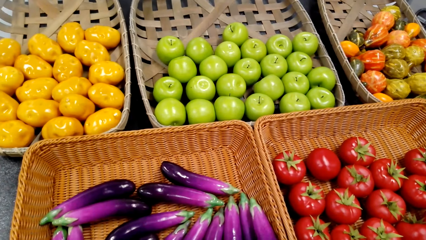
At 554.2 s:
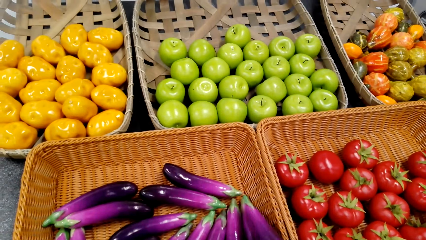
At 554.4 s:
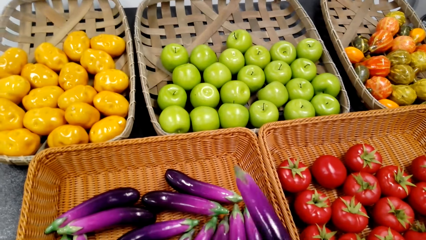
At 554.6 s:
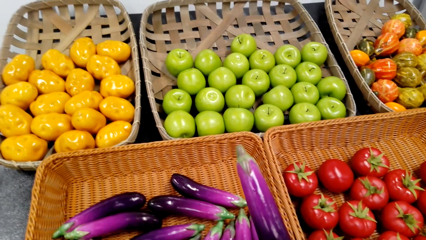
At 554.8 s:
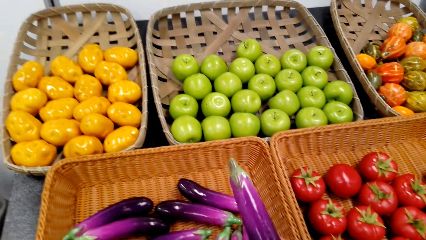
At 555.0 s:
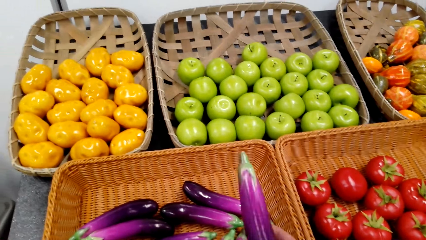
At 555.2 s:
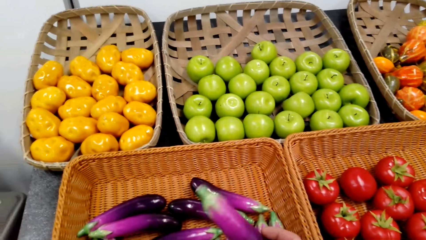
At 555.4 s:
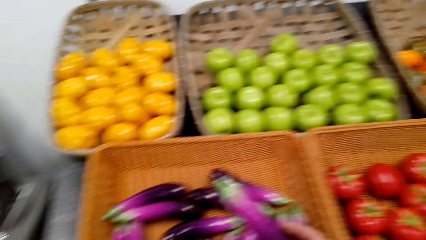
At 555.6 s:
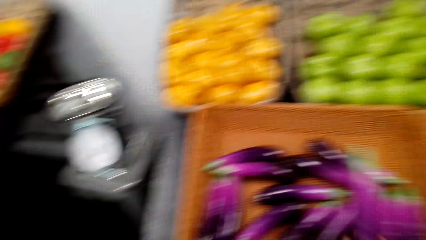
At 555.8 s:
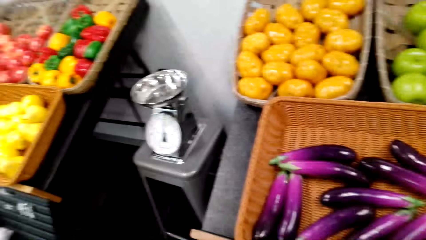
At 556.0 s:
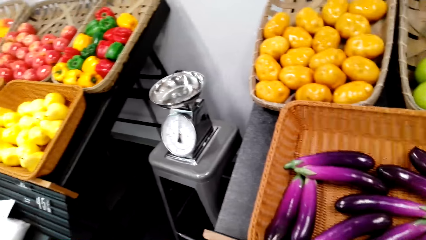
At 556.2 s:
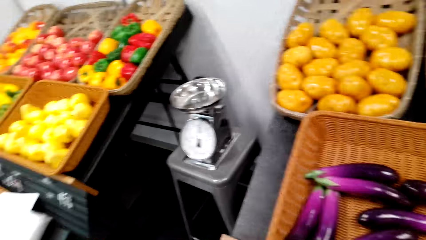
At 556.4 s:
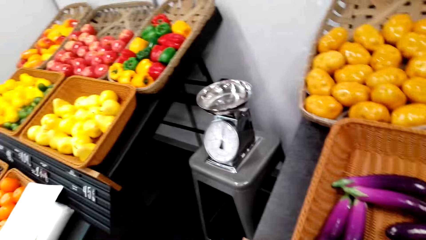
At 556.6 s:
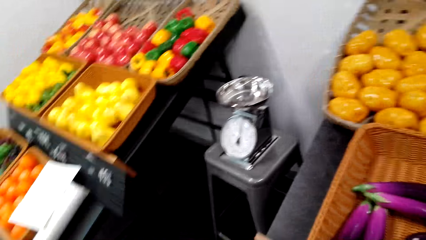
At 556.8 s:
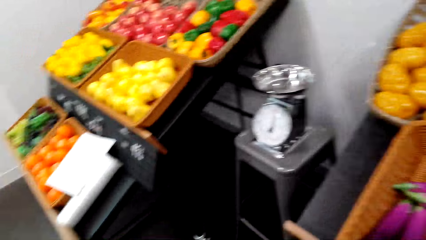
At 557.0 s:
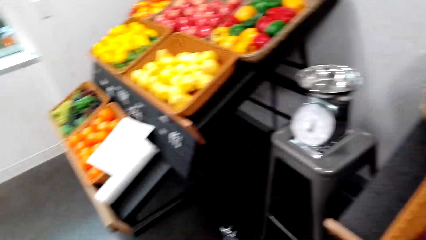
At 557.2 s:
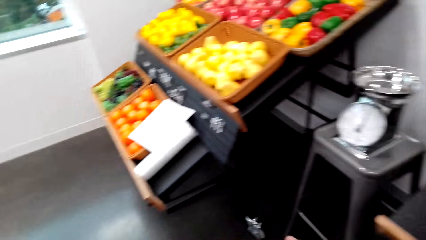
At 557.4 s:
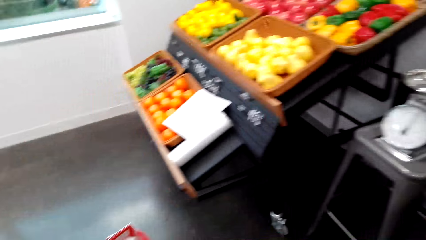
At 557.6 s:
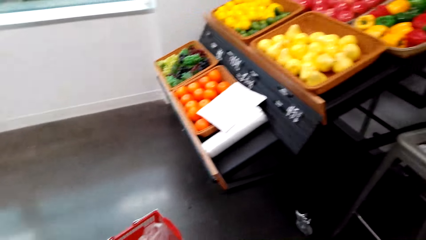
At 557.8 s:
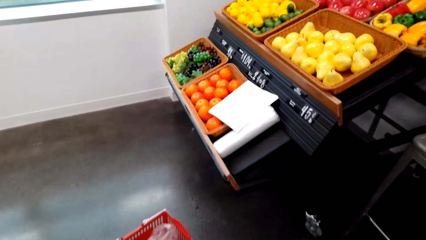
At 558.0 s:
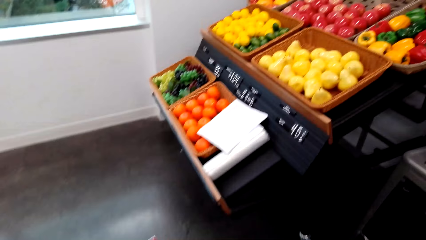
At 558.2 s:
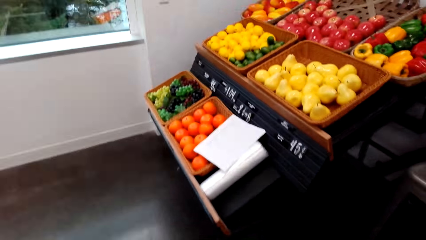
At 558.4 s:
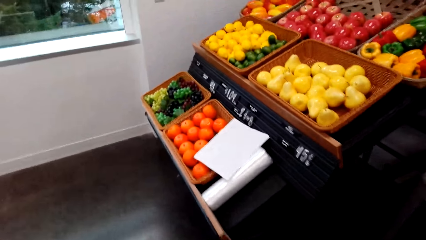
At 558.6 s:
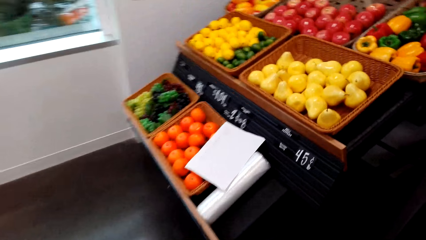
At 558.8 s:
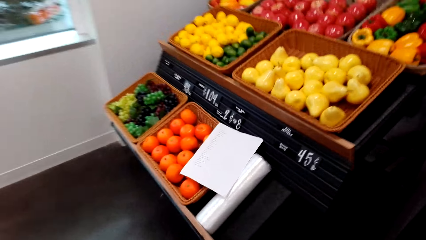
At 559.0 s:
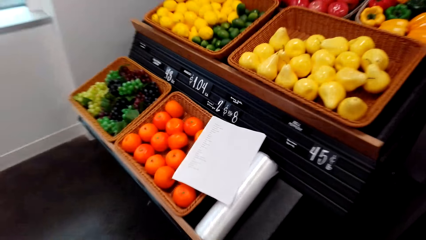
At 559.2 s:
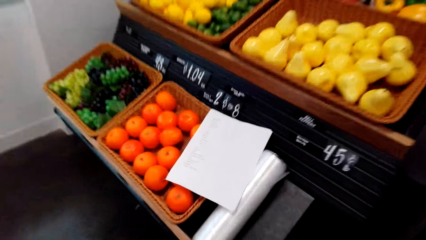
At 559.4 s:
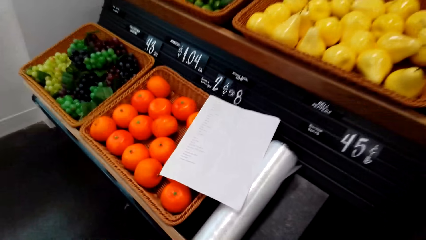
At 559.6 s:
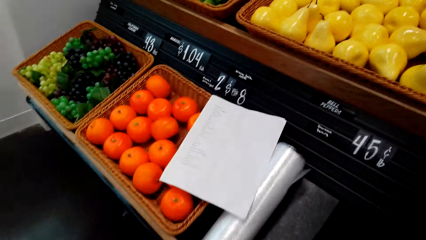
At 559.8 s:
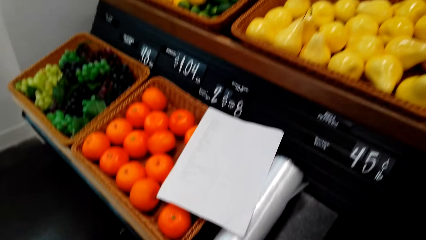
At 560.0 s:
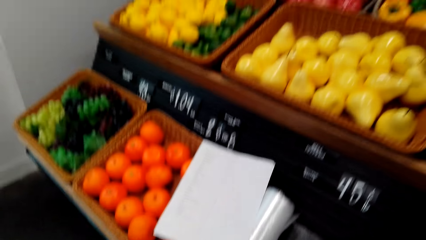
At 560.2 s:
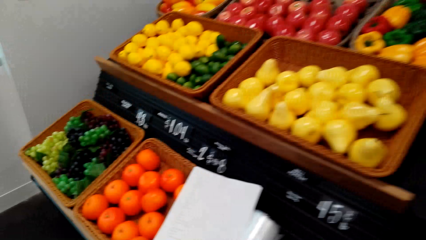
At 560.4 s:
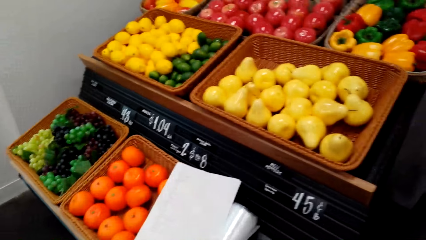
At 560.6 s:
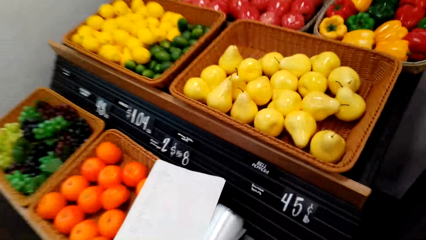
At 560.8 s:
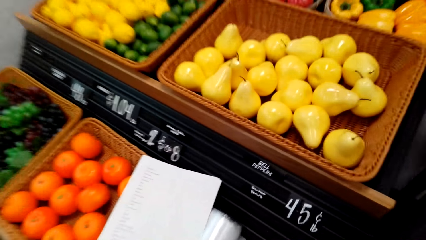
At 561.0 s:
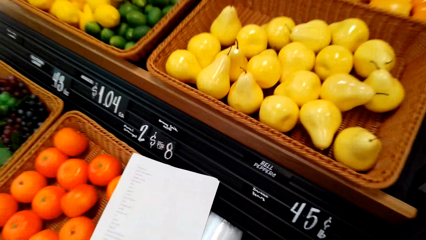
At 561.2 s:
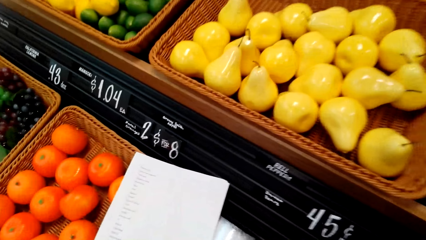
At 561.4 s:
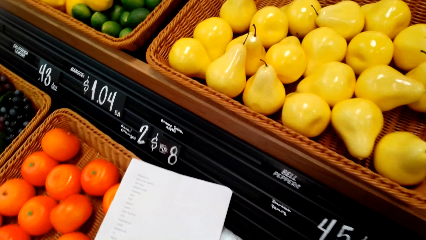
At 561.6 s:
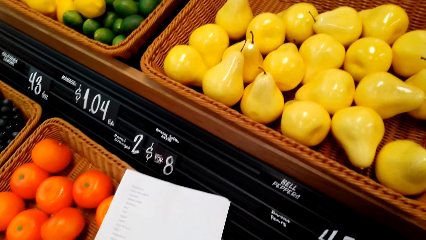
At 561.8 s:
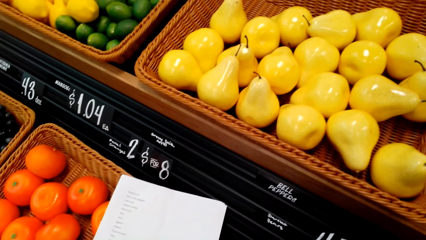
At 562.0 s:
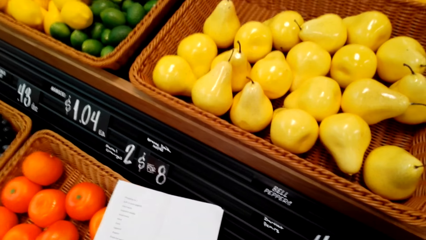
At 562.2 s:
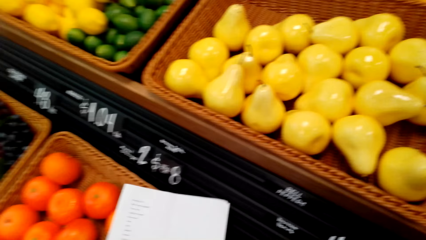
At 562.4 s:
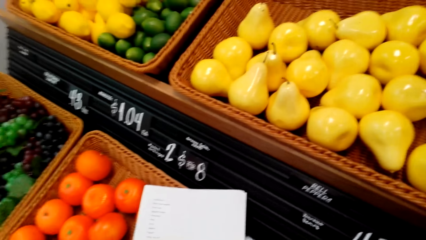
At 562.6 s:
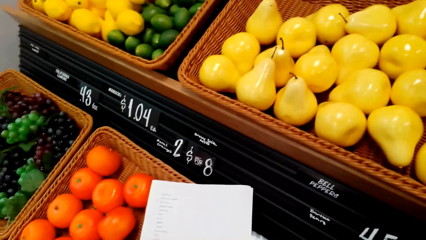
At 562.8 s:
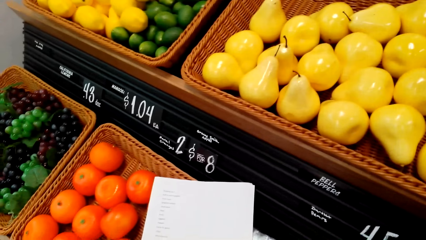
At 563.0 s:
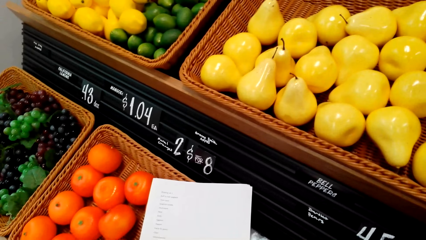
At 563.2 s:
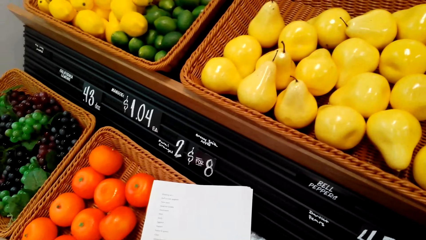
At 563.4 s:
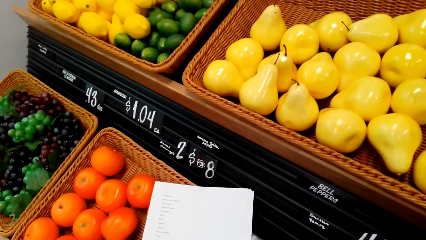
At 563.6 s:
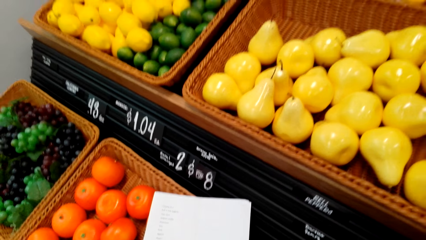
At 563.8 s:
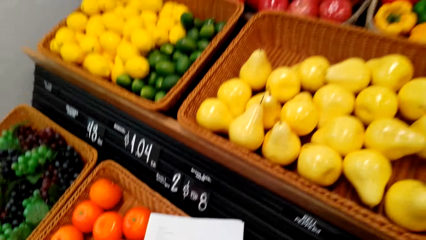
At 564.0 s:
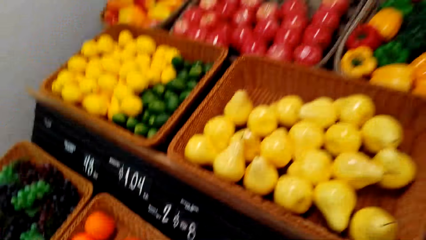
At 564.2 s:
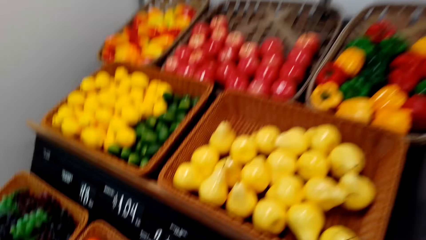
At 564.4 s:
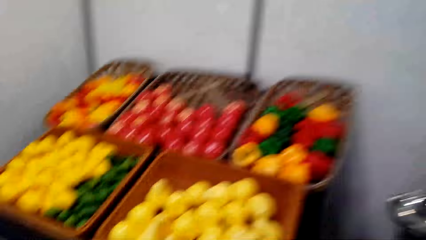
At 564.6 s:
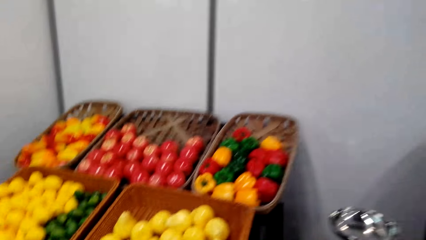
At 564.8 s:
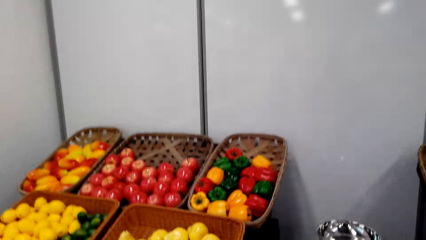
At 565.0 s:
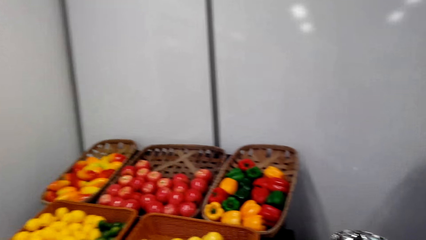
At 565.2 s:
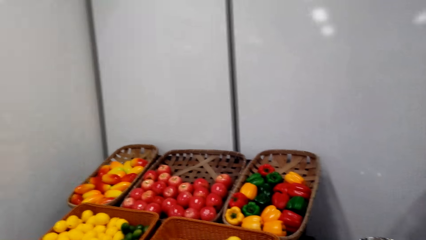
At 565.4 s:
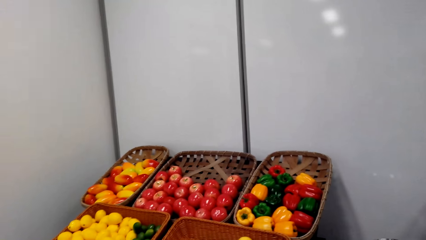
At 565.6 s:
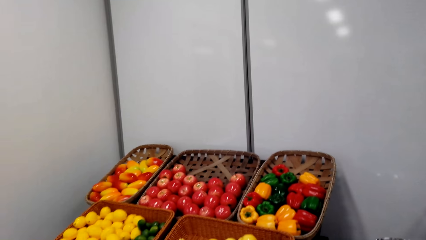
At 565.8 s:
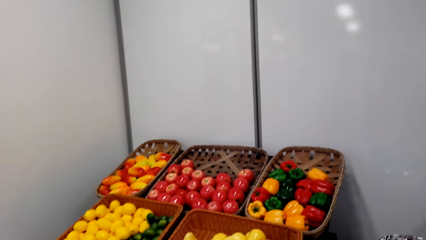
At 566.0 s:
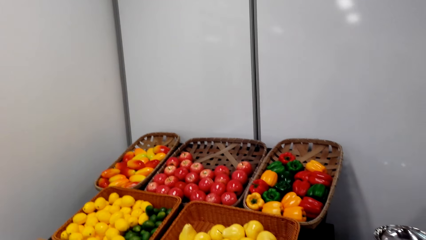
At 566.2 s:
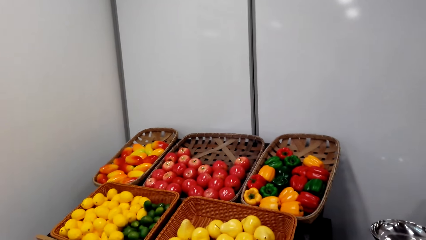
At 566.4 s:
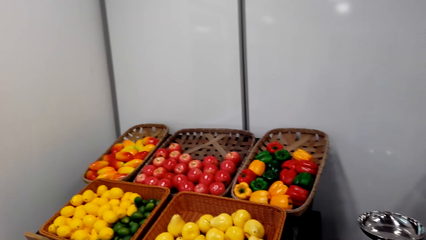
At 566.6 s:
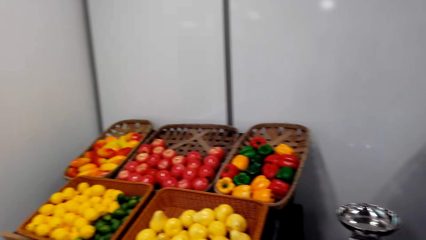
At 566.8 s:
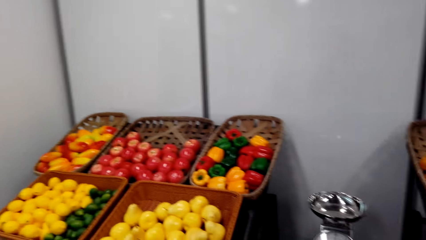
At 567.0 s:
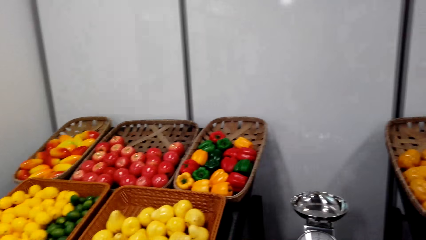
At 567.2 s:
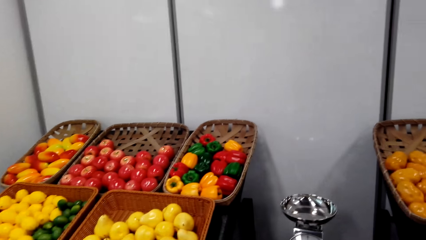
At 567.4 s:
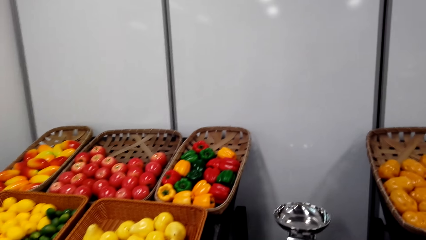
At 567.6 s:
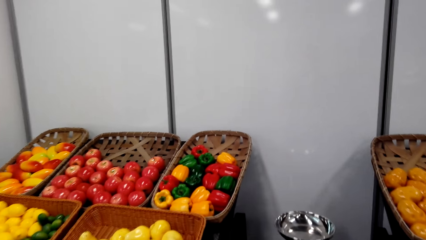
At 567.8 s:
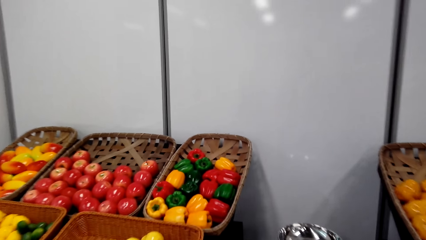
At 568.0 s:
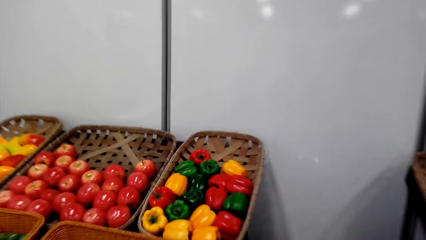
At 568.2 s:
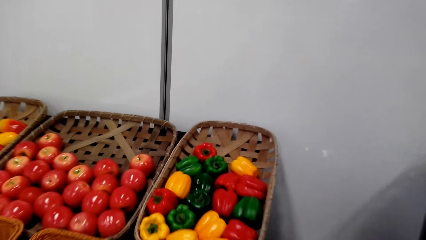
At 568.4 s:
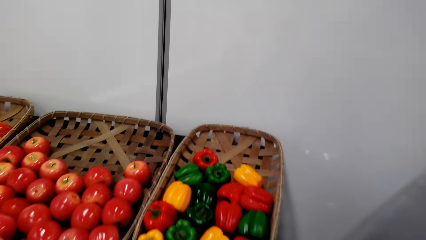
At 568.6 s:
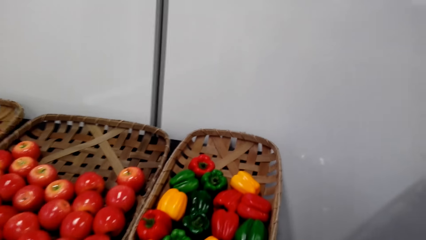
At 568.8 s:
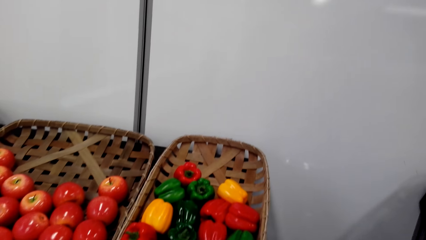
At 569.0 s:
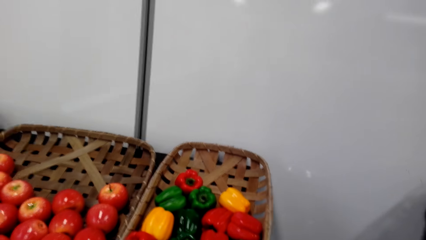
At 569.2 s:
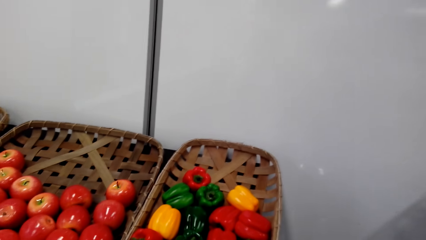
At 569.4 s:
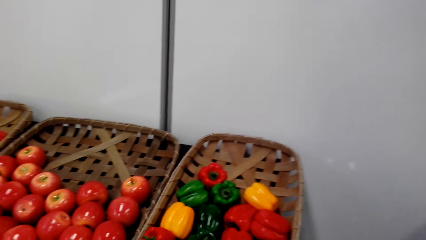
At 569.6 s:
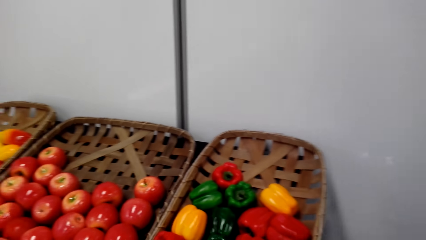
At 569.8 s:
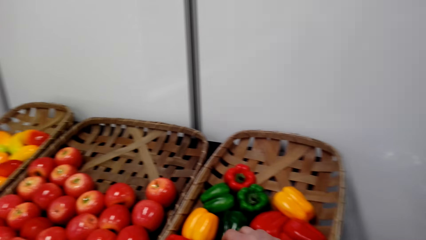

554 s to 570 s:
The camera wearer picks up an eggplant from the tray. They look around. They touch the paper.
